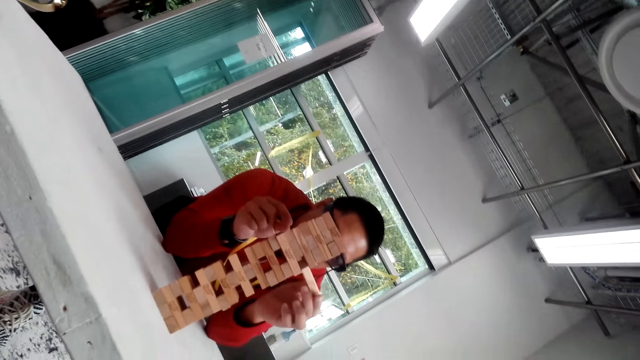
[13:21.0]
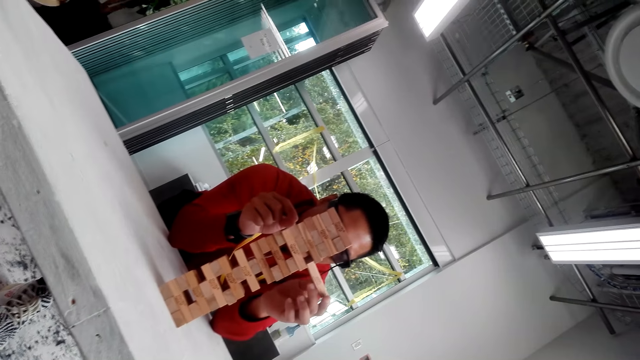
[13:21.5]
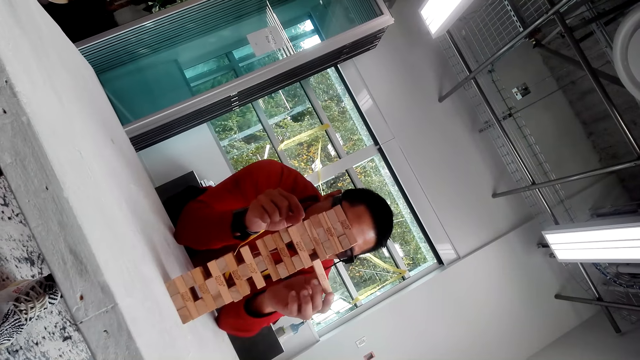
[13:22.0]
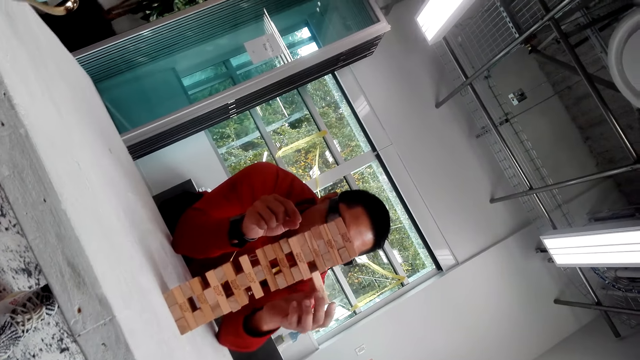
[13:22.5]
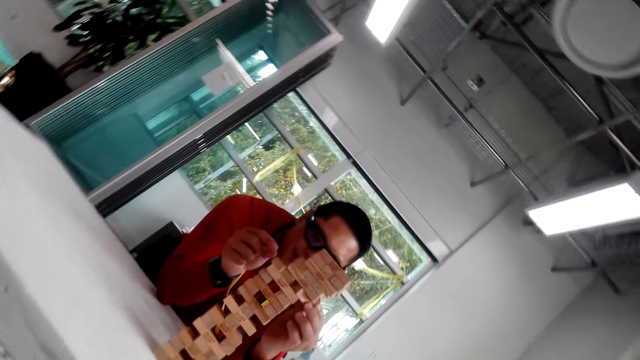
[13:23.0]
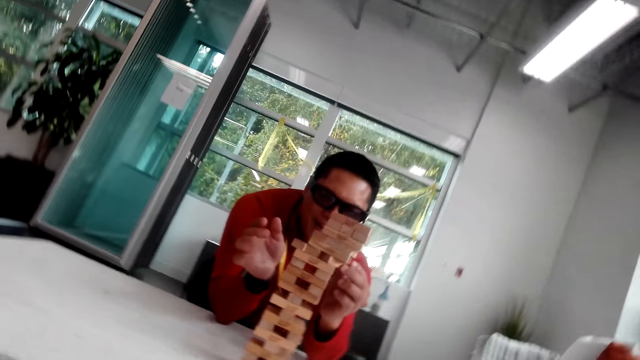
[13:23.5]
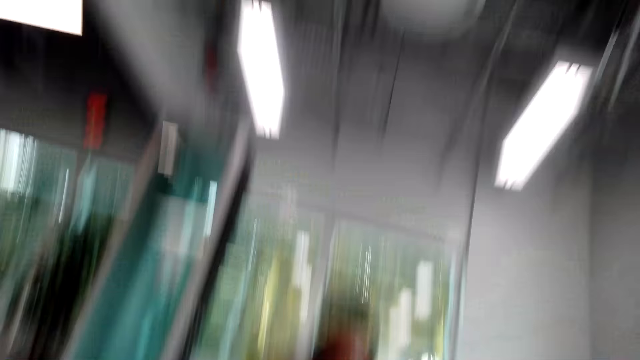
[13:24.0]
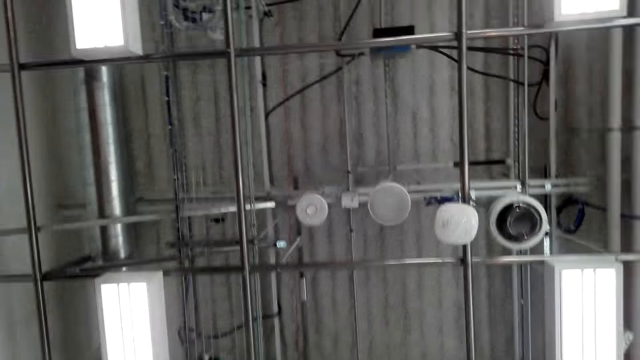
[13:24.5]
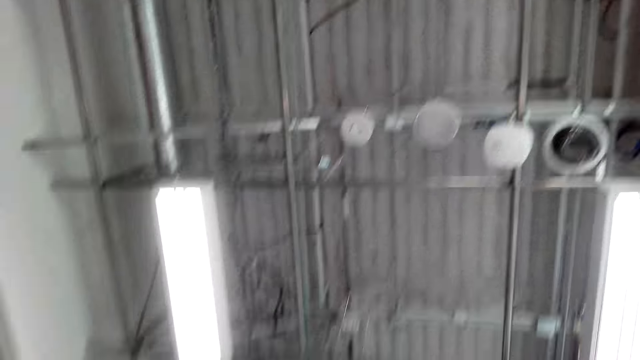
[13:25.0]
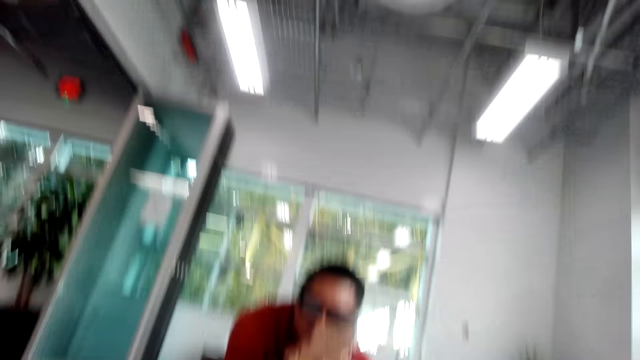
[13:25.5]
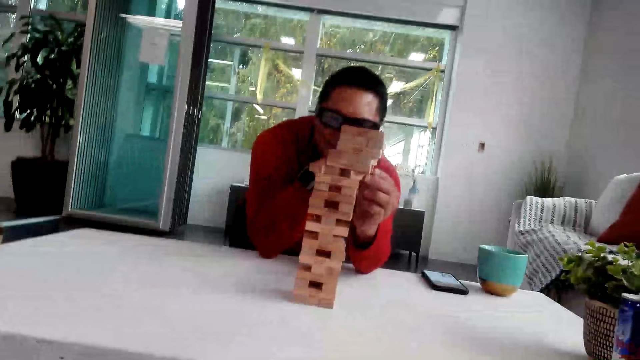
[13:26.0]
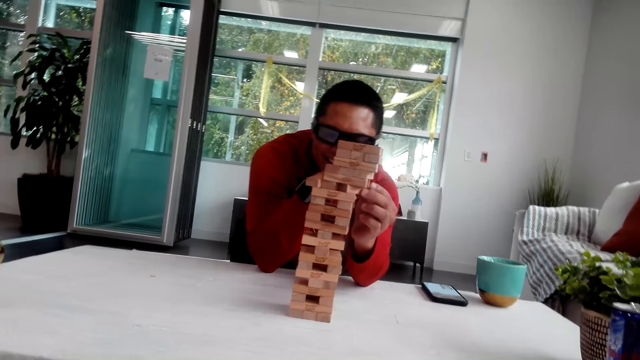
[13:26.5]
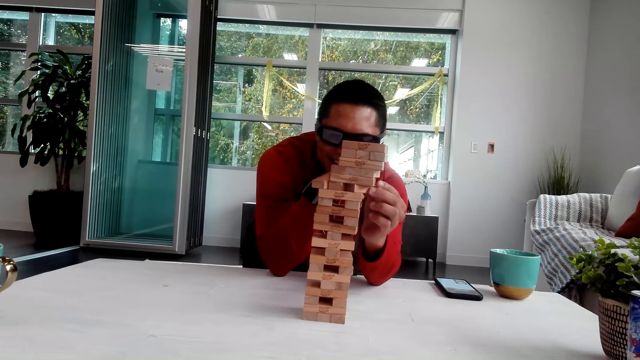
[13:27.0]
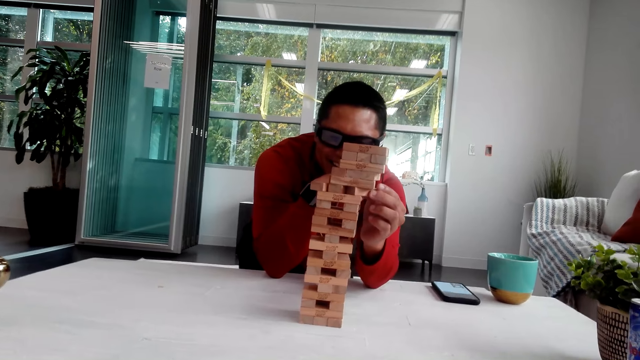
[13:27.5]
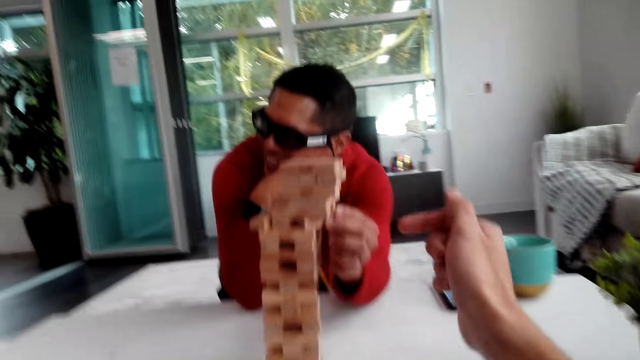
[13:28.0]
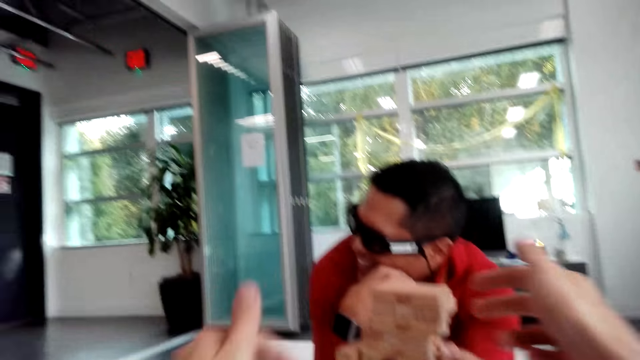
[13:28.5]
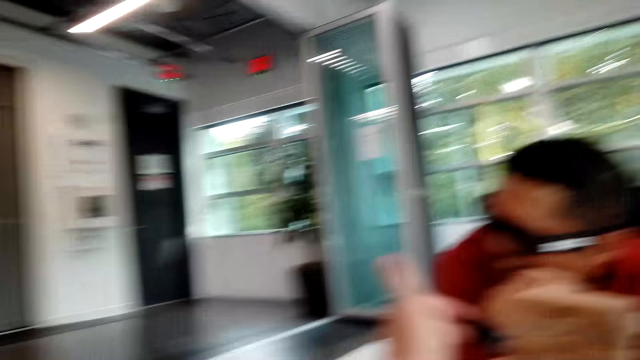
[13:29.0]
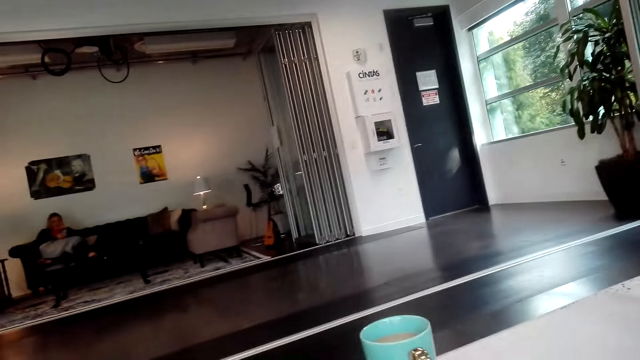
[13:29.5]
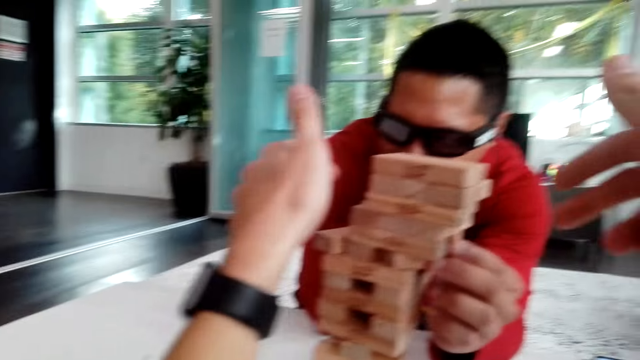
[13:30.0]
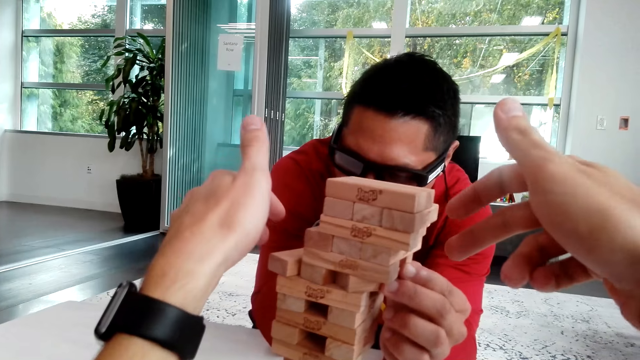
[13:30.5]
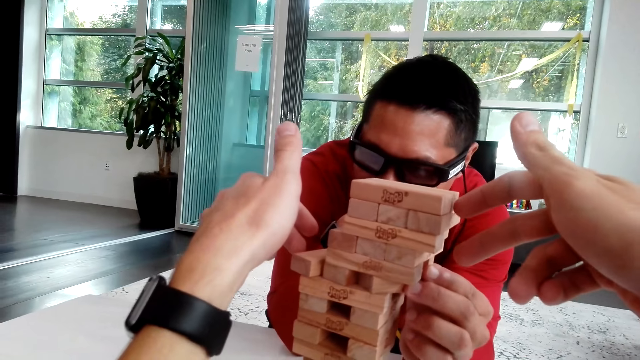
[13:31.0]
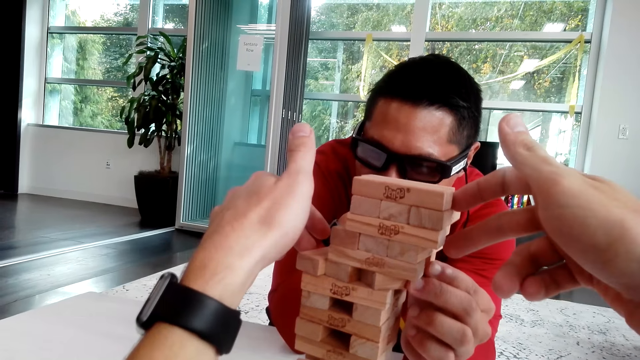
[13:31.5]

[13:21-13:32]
The camera wearer looks at the ceiling. They look at the tower. They look on the other side.

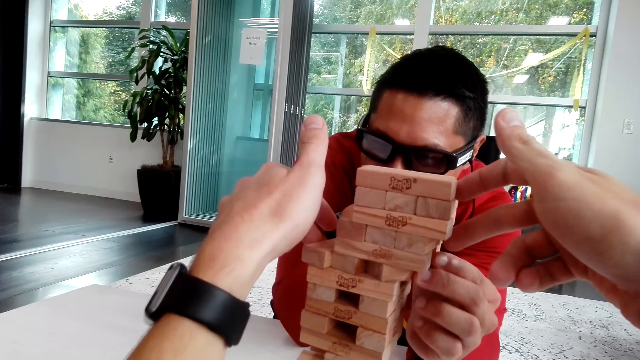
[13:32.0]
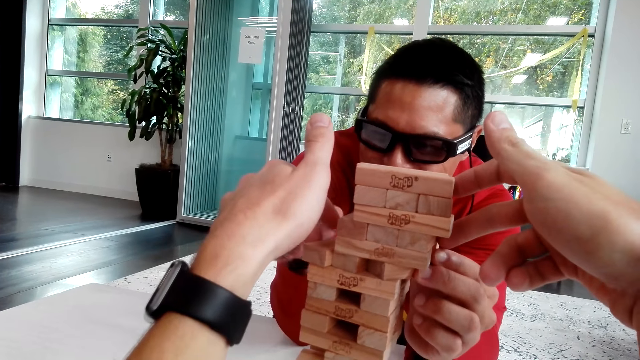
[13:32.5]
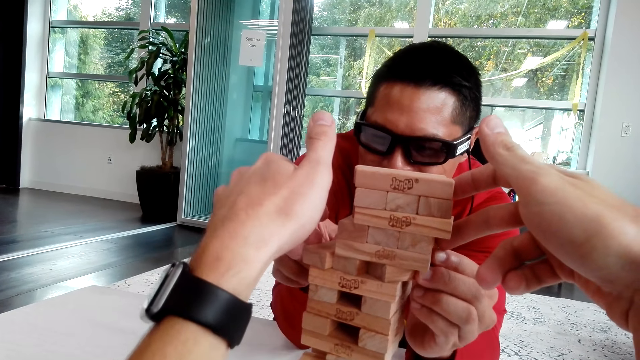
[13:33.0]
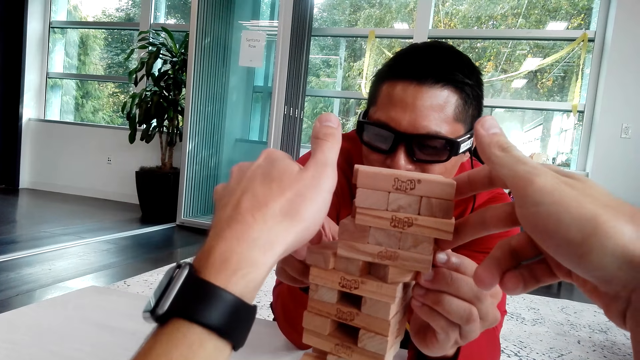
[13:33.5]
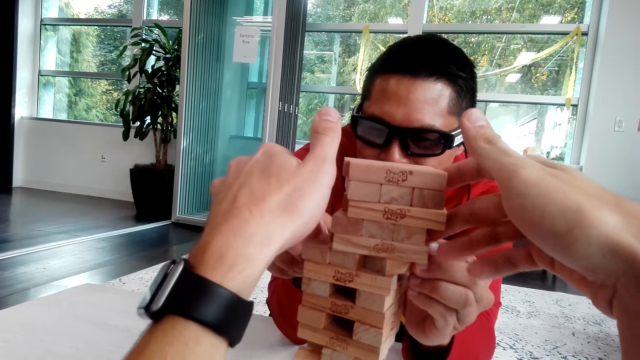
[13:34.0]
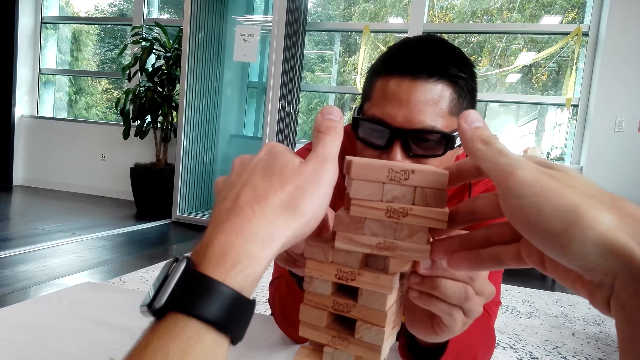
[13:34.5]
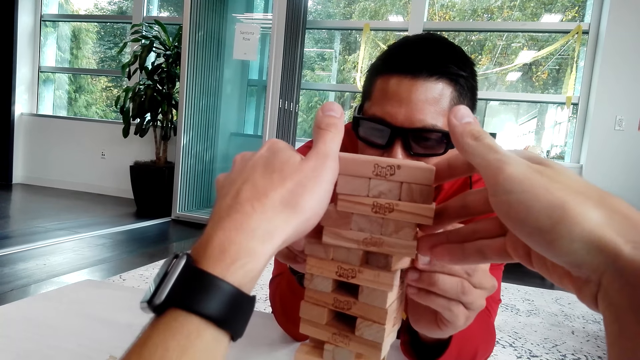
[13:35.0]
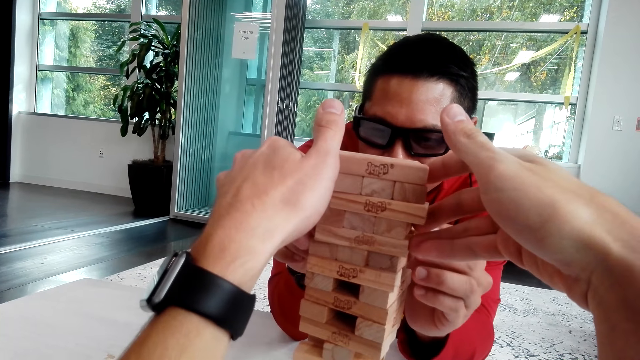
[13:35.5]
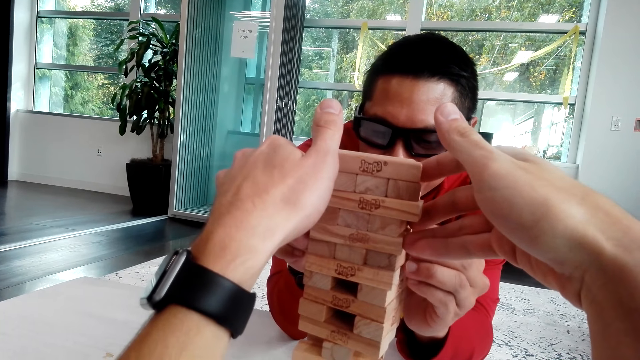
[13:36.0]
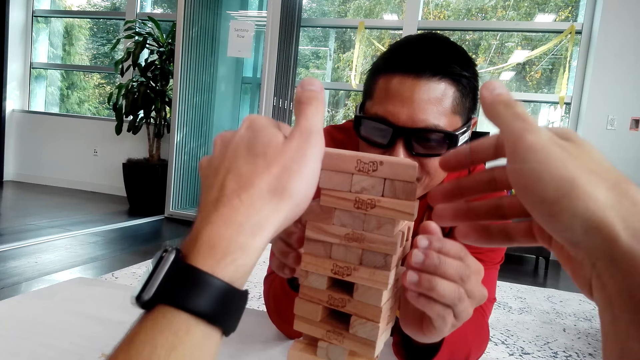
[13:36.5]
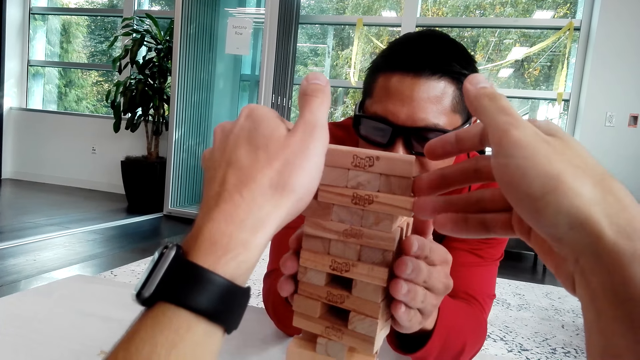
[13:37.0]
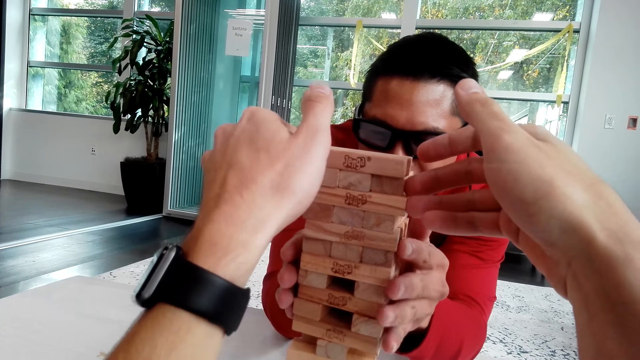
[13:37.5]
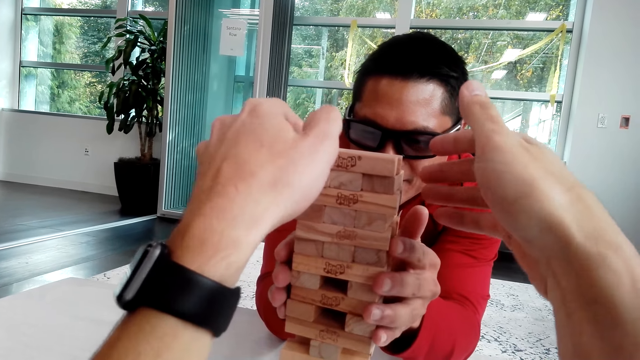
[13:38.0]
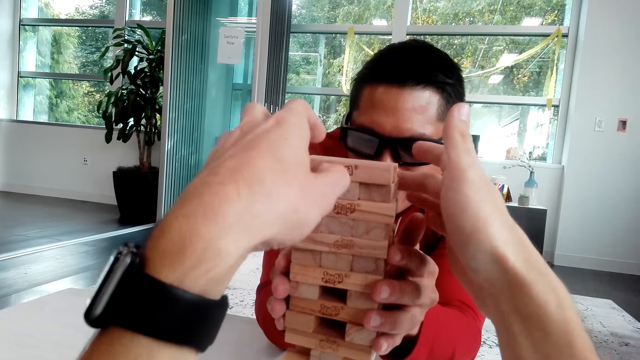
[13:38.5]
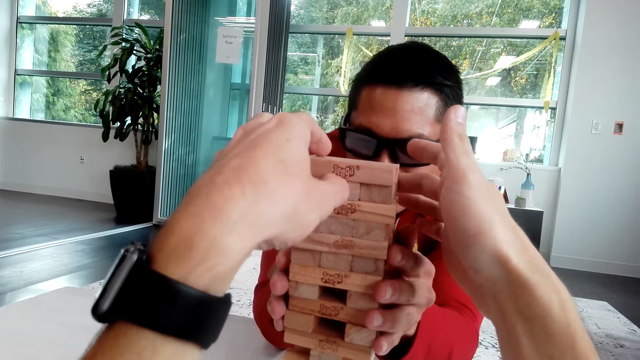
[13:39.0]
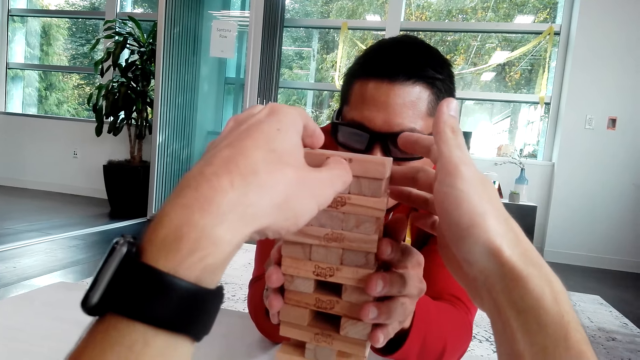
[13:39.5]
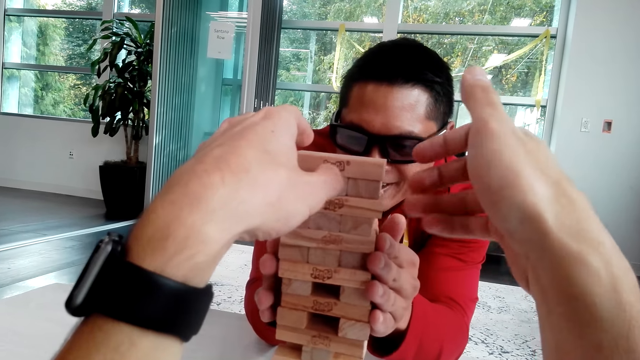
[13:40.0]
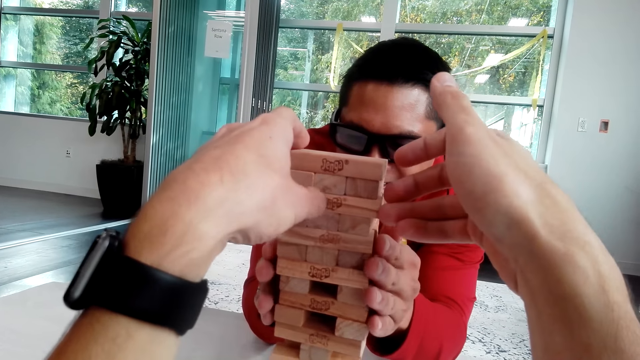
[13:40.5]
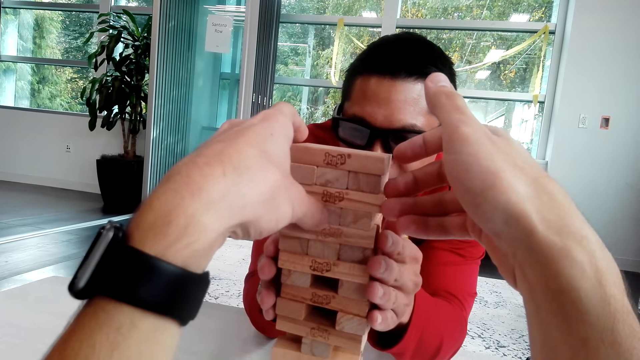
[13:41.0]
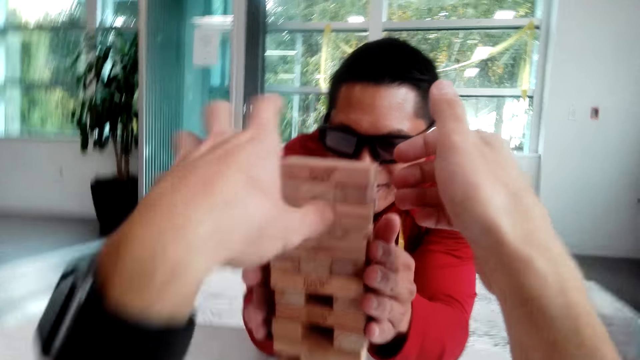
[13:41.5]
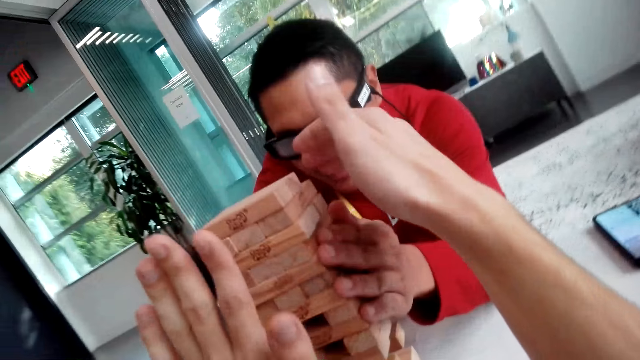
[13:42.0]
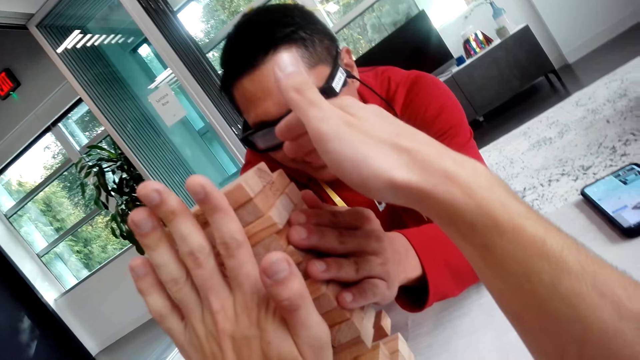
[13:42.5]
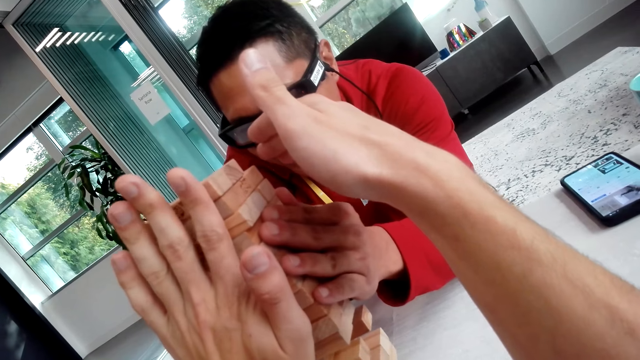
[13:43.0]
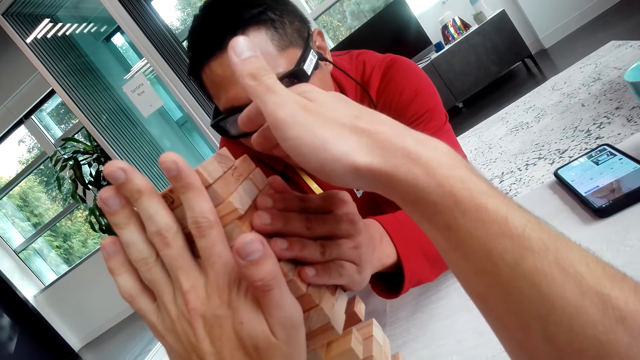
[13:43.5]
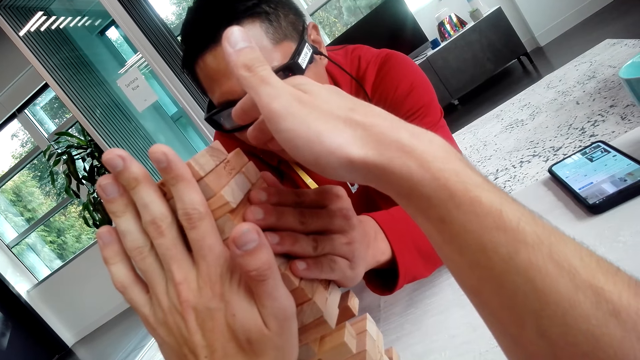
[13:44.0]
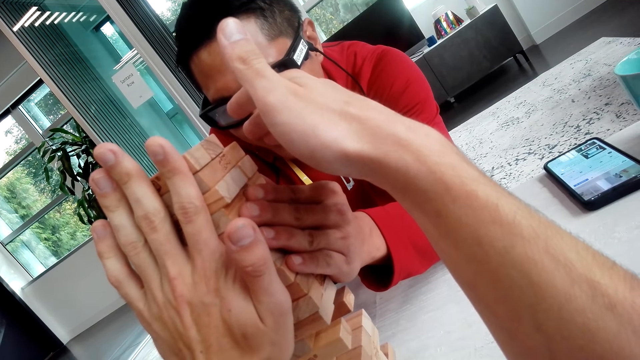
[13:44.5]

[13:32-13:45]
The camera wearer holds the jenga. They align the wooden blocks. A man fixes the jenga with the camera wearer. The man aligns the wooden blocks.
